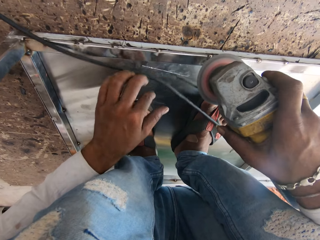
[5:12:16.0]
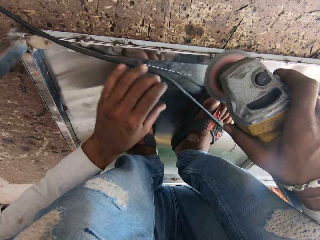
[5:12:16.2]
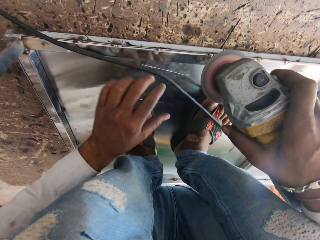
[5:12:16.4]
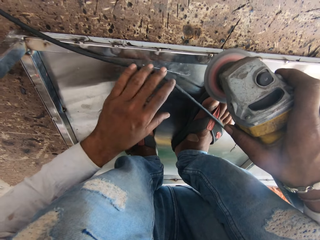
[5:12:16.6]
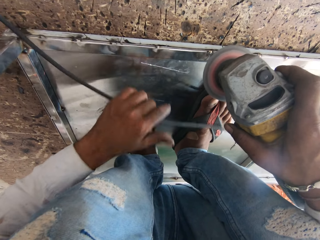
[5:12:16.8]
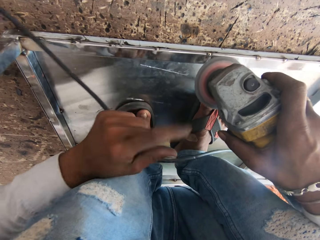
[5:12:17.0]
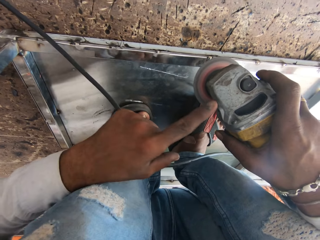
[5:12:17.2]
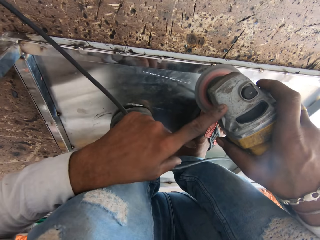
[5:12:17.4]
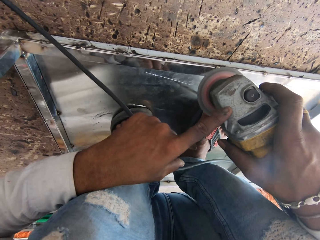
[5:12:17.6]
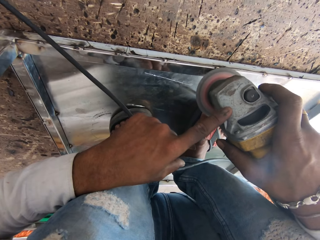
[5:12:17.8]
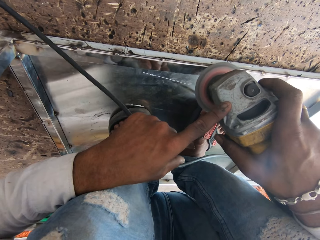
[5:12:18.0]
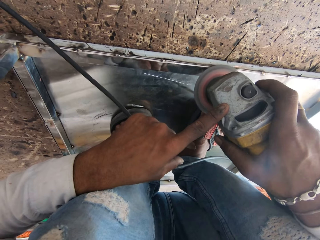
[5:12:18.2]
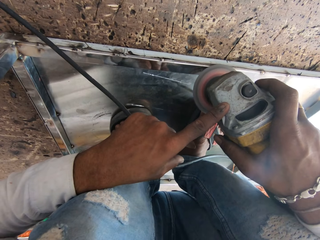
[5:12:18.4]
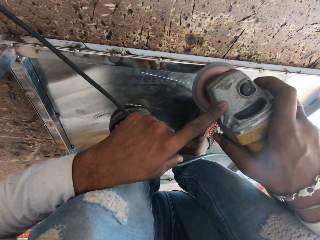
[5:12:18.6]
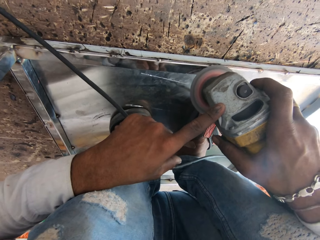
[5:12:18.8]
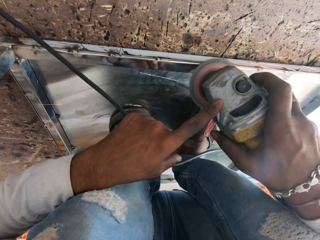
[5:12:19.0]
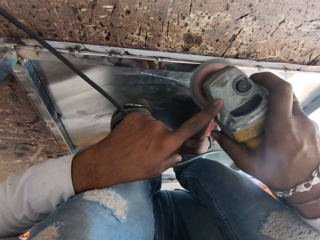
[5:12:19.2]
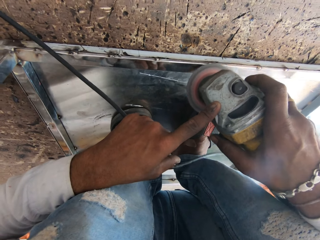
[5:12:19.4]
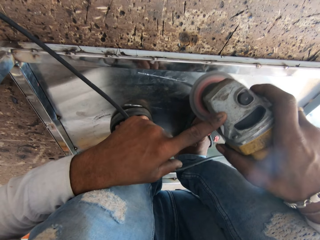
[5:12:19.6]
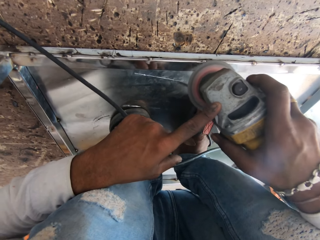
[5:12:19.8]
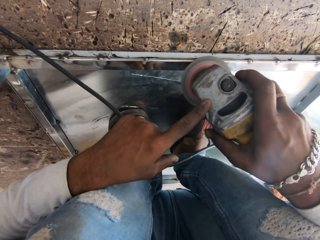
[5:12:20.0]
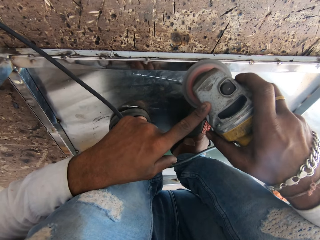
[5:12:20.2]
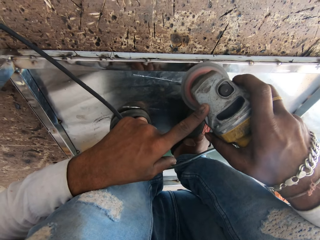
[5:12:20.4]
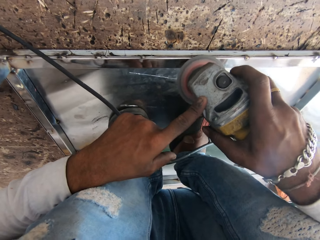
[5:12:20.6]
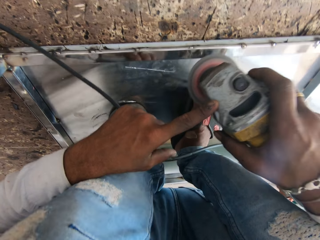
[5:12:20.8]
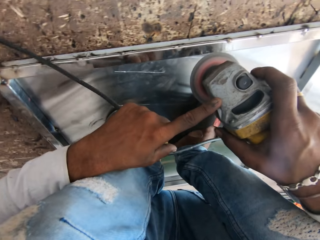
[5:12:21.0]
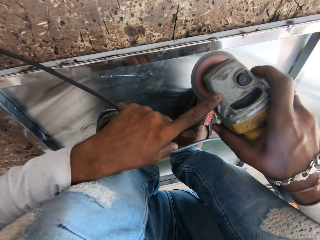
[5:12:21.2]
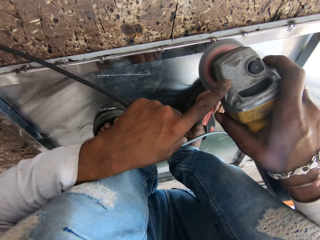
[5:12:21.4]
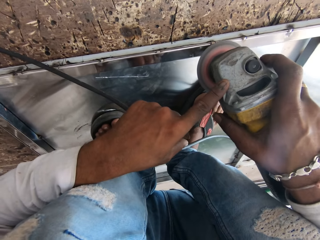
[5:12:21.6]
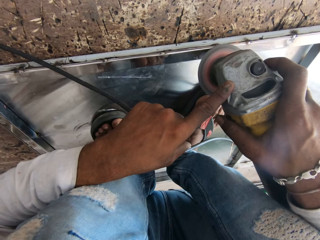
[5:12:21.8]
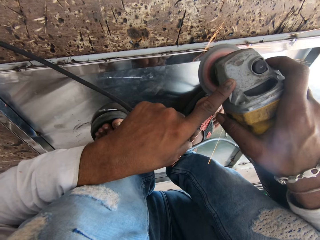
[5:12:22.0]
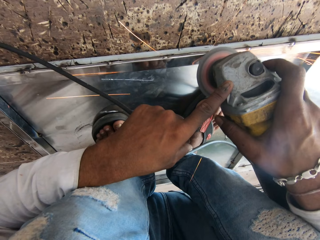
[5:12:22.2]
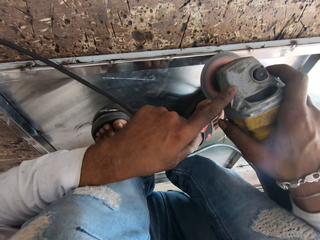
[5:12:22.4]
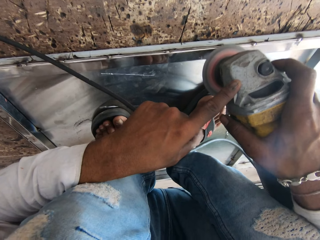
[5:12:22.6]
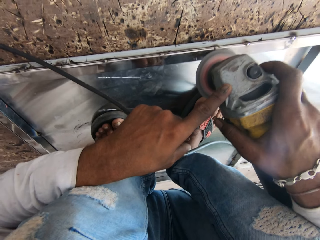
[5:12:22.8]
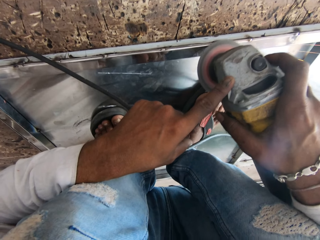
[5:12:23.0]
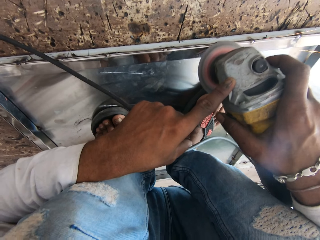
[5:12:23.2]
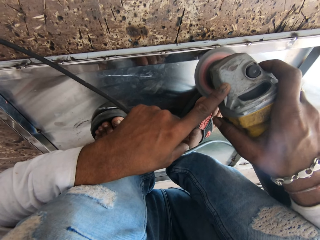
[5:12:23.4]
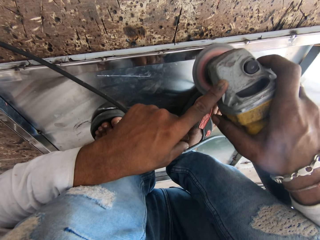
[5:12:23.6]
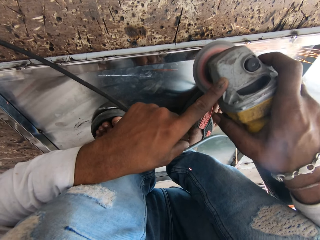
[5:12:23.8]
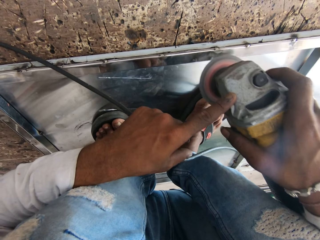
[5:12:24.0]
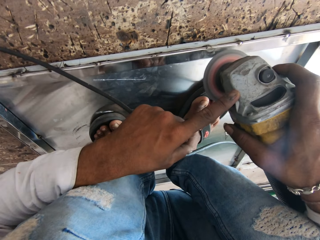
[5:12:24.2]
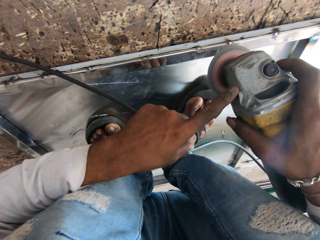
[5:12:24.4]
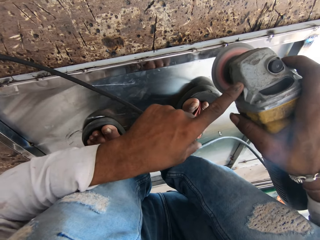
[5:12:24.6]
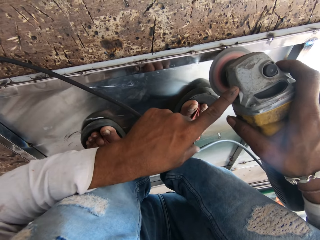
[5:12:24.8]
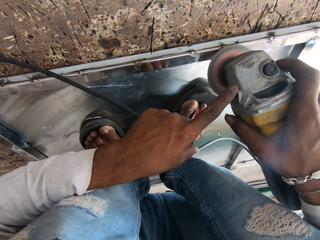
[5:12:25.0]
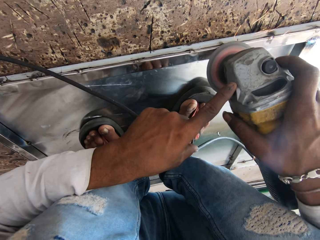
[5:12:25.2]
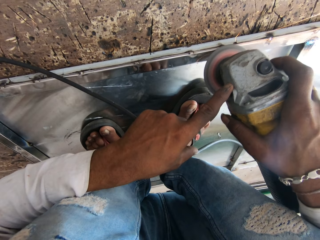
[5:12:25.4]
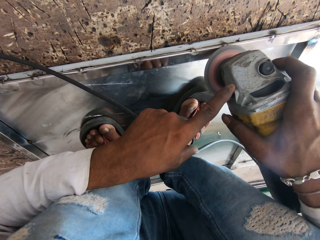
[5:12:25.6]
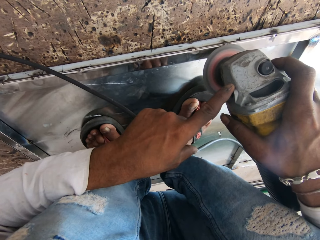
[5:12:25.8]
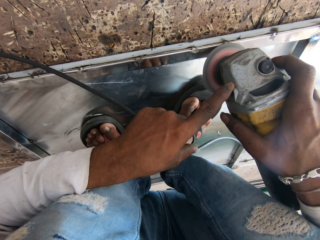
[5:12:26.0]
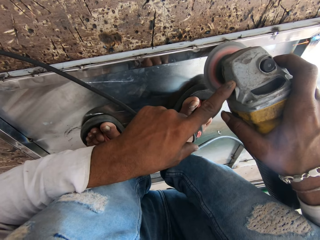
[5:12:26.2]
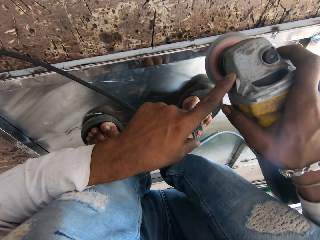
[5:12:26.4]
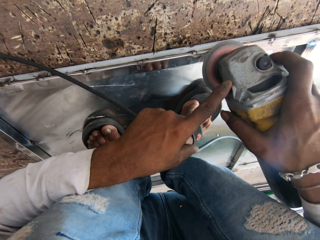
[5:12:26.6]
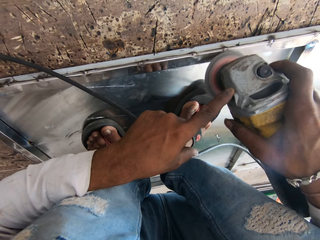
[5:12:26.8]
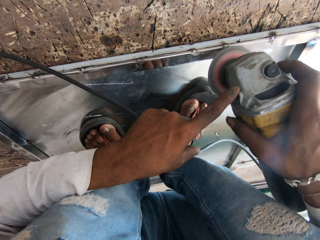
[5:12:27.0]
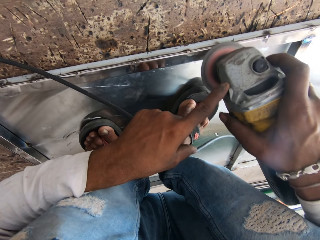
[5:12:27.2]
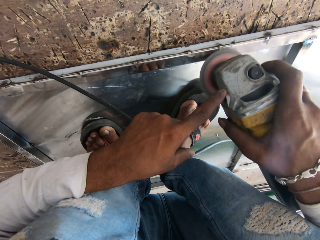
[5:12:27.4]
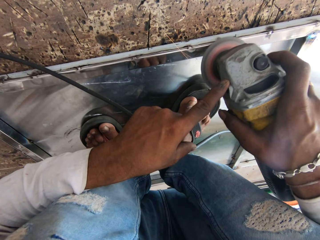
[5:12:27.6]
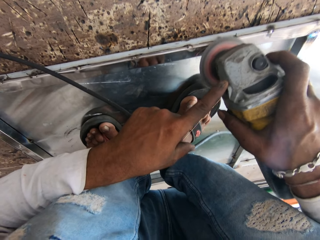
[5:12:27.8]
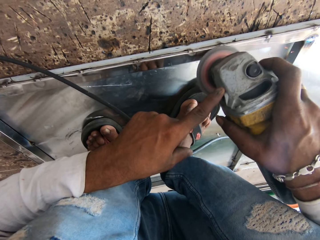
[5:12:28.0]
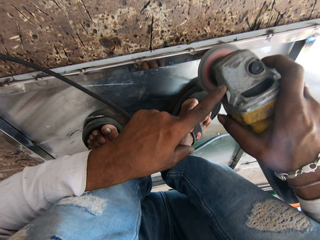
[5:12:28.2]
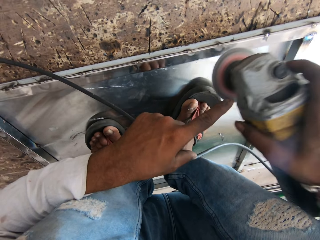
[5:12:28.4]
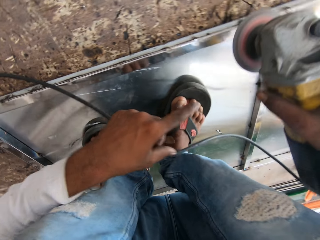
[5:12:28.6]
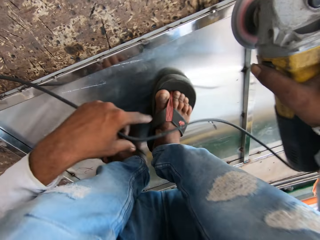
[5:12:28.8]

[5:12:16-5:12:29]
The camera wearer lifts a cable. They smoothen metal with a grinder repeatedly.

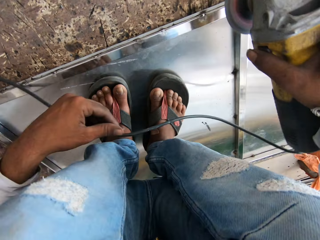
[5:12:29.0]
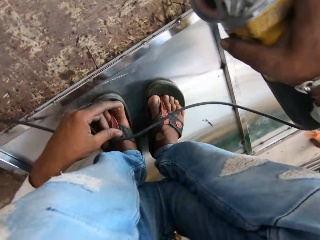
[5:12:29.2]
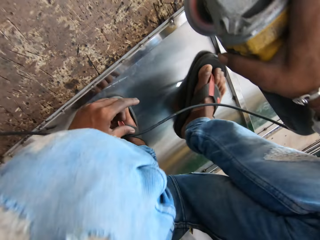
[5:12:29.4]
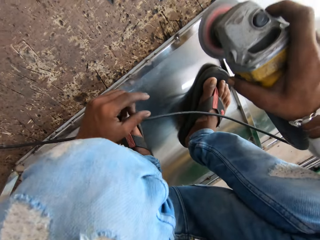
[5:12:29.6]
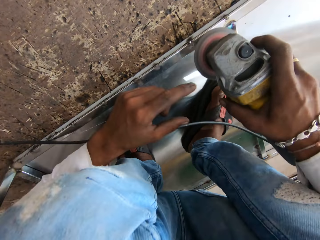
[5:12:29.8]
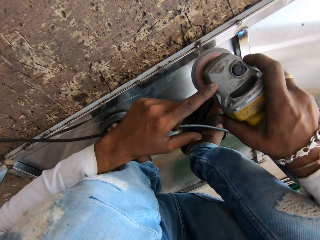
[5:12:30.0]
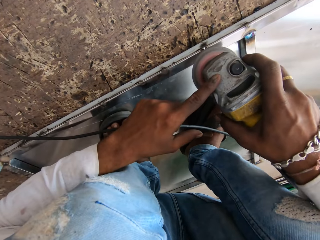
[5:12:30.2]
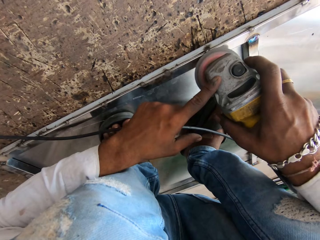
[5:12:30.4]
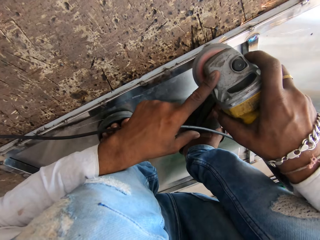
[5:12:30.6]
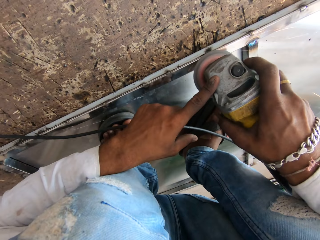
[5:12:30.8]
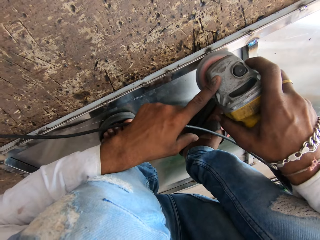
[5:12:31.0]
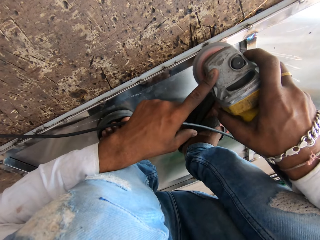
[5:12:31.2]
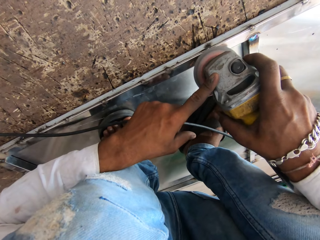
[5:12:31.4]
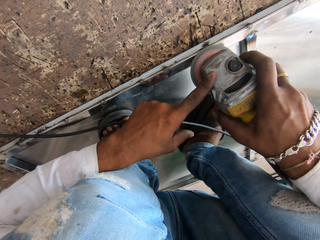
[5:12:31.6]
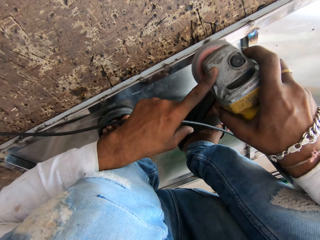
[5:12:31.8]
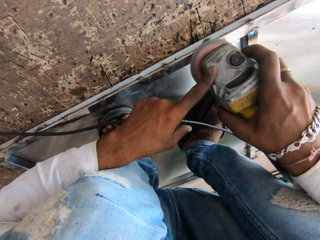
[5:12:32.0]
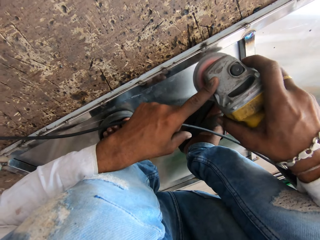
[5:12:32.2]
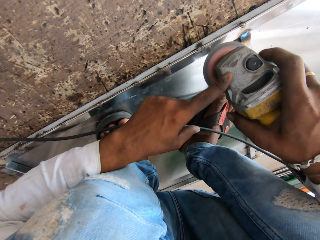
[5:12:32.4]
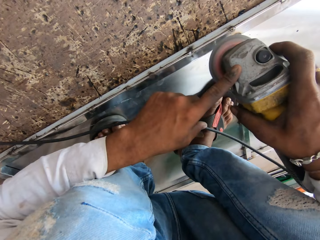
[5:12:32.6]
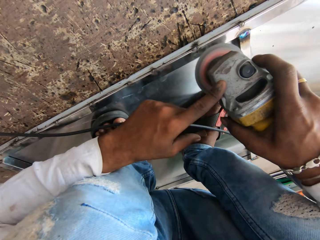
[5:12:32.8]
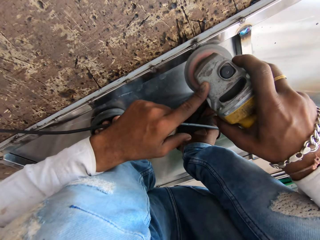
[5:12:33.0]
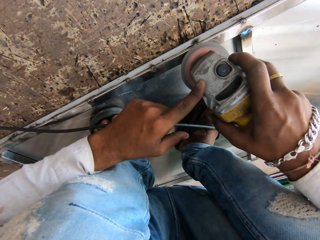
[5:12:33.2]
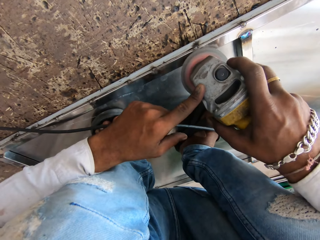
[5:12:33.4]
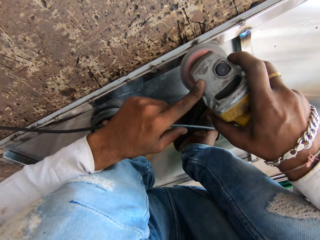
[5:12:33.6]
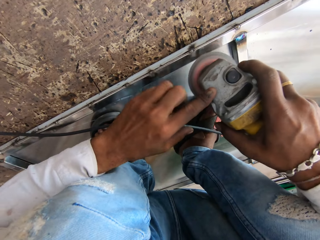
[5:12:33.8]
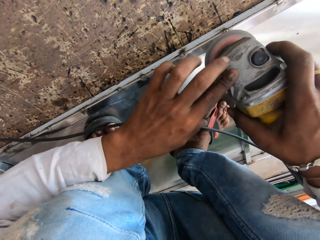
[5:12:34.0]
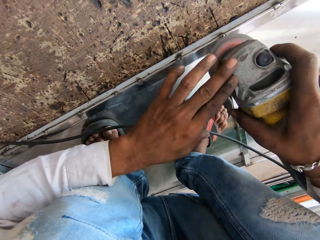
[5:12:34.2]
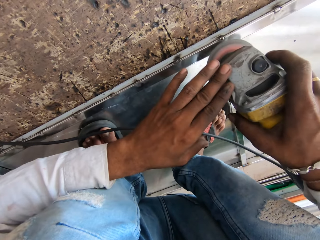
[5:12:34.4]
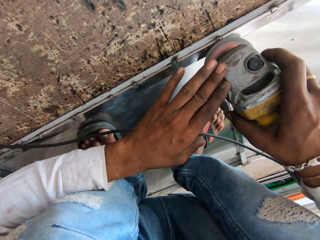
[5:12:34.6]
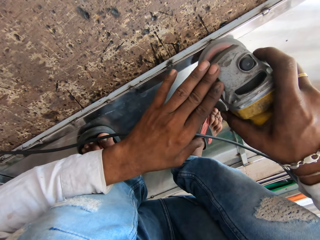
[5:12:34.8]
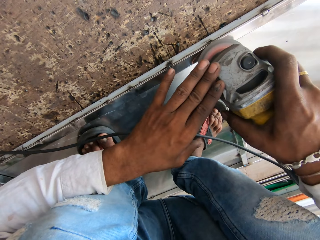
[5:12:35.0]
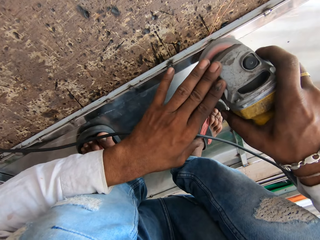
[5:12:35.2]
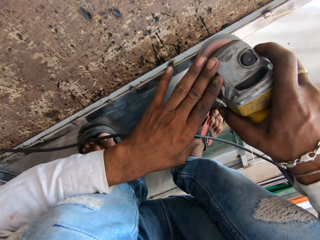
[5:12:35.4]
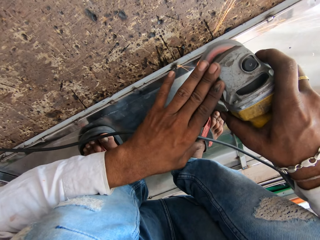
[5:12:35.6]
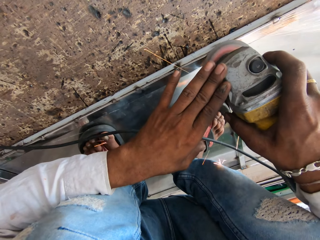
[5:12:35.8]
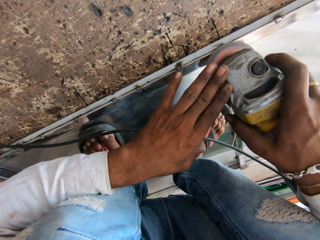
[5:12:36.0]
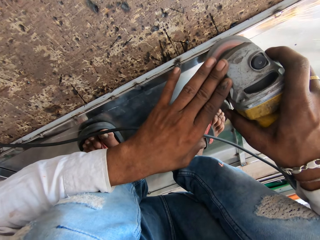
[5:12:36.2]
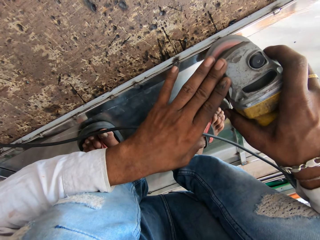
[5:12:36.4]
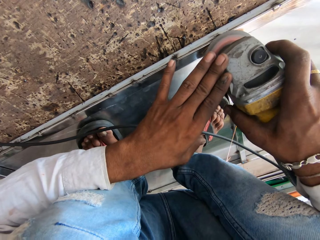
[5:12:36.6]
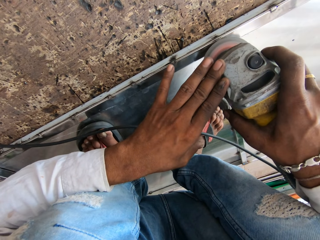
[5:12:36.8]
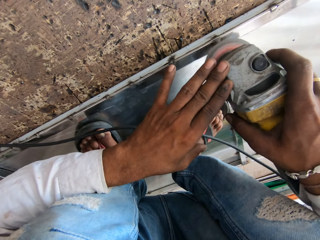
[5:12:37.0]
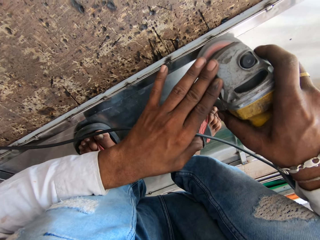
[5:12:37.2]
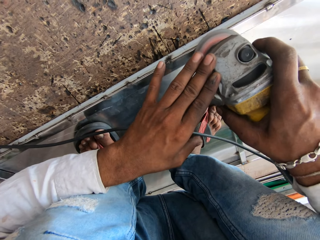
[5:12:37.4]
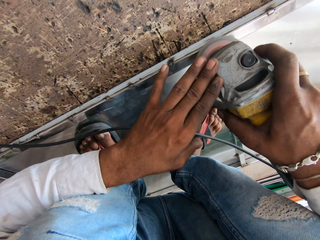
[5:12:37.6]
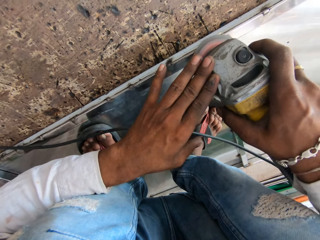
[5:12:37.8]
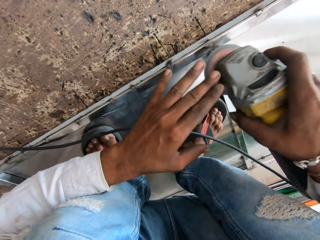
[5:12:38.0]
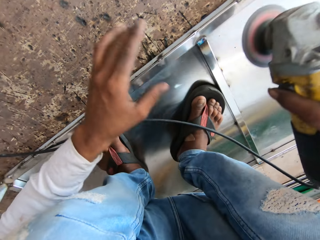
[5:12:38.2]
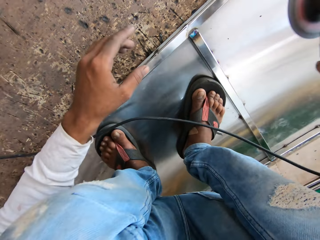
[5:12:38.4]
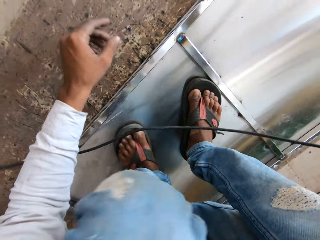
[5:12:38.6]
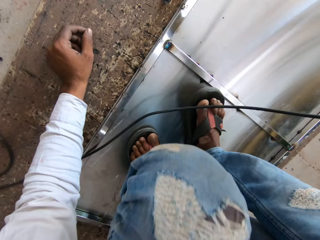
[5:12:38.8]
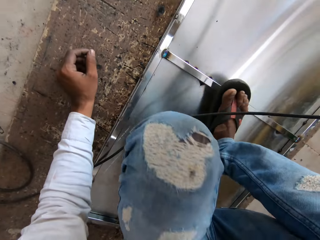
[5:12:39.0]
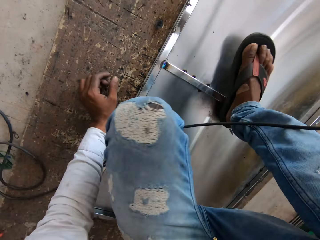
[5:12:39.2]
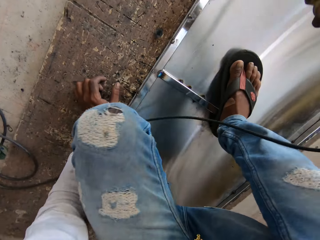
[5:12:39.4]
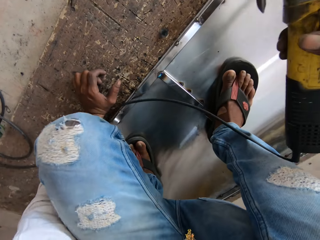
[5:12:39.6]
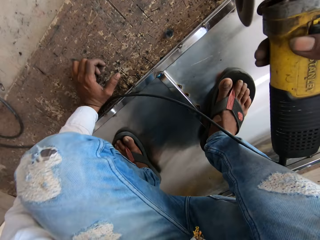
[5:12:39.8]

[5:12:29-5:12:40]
The camera wearer smoothens metal with a grinder. He smoothens the metal with the grinder again. He moves his leg.
